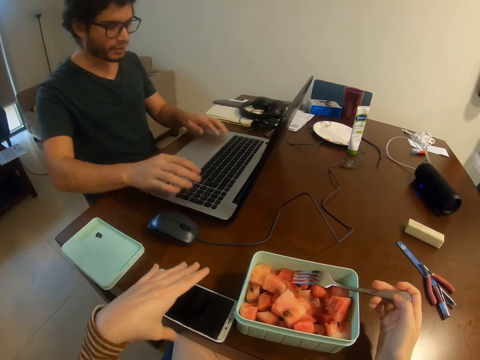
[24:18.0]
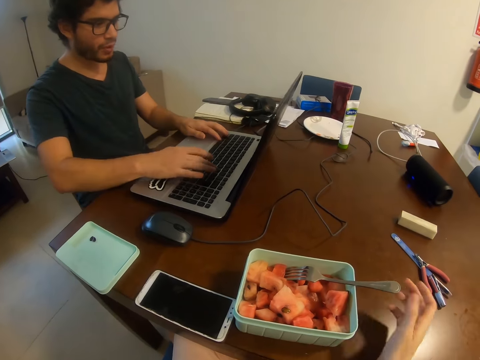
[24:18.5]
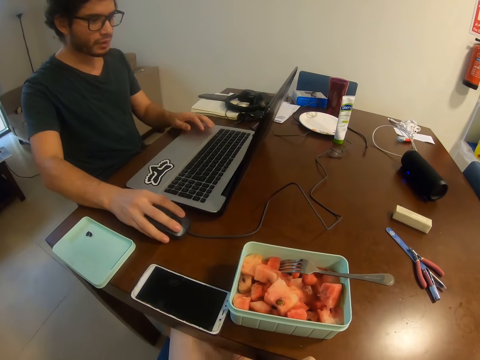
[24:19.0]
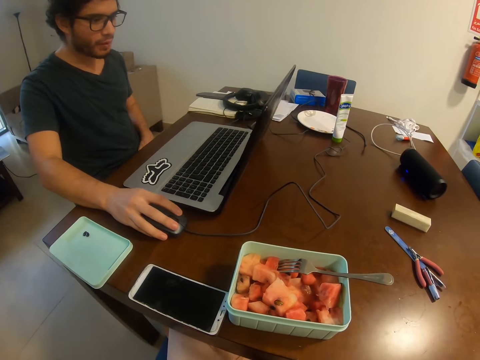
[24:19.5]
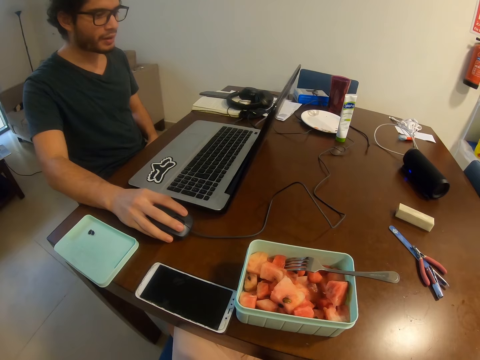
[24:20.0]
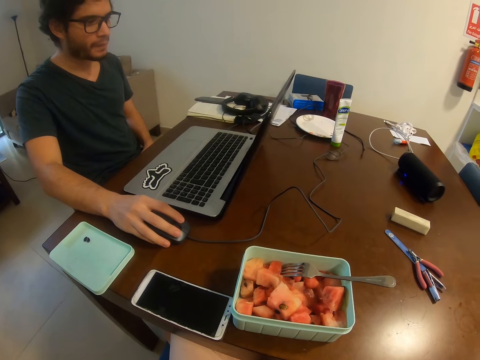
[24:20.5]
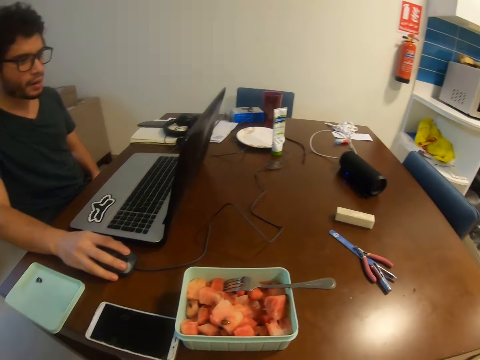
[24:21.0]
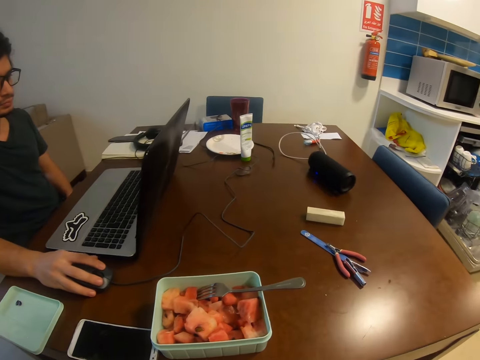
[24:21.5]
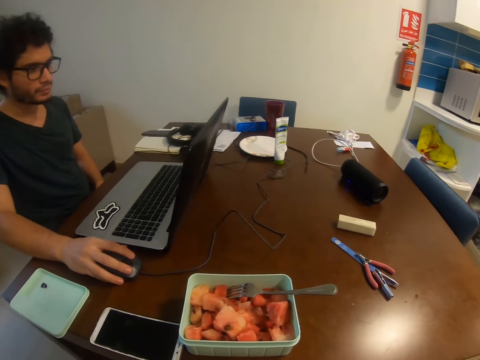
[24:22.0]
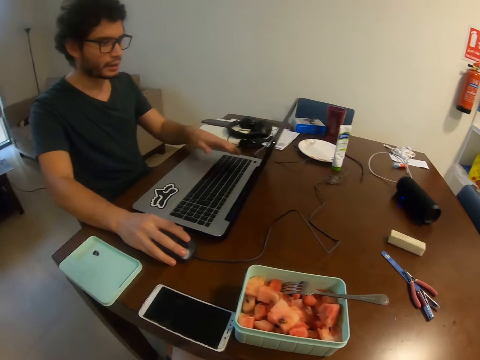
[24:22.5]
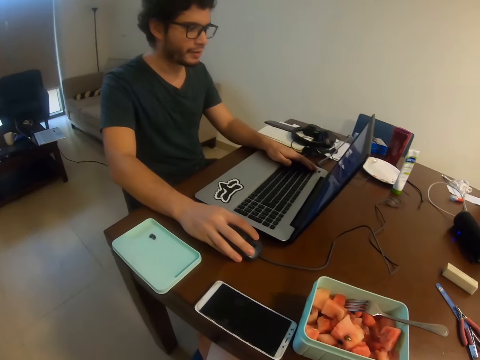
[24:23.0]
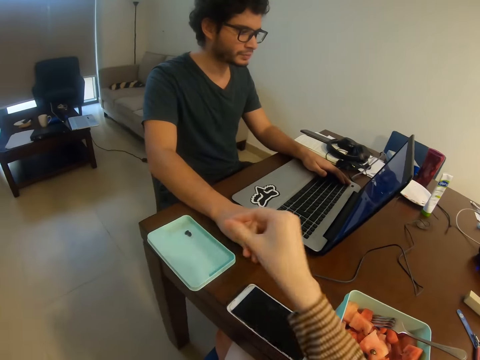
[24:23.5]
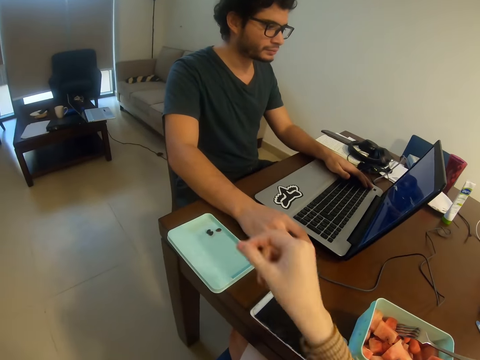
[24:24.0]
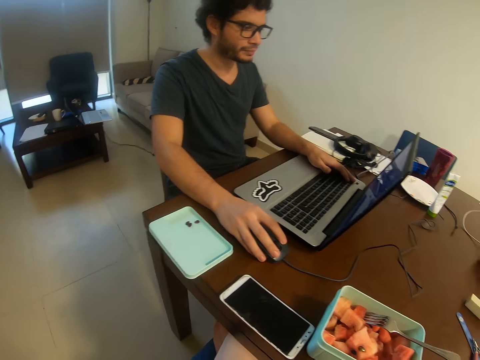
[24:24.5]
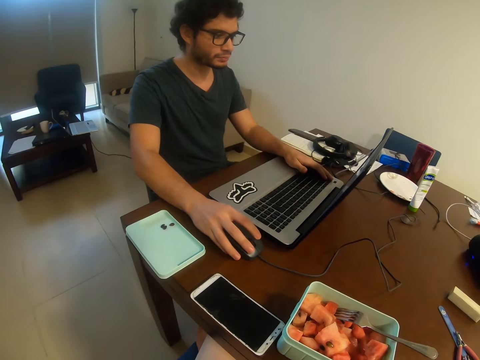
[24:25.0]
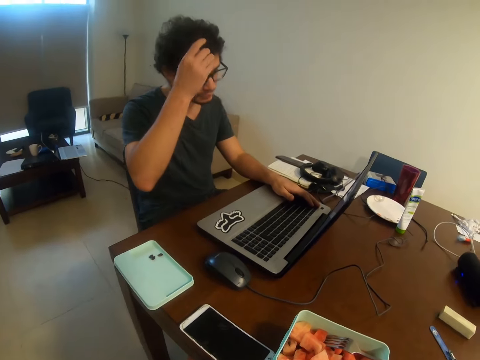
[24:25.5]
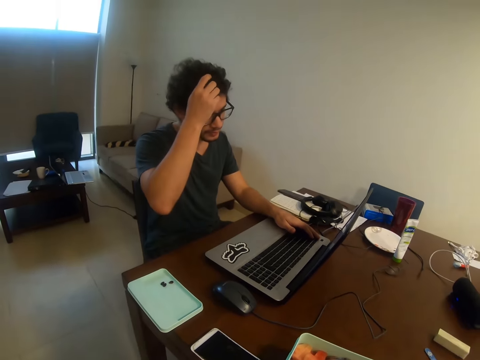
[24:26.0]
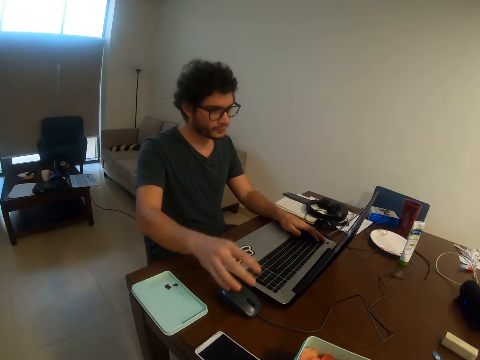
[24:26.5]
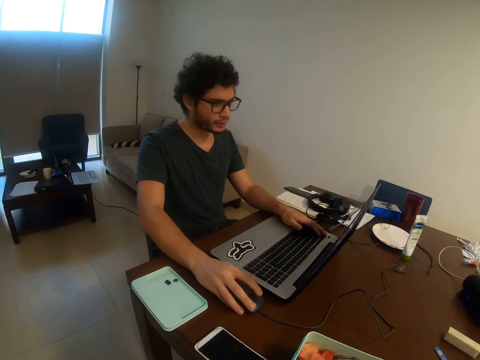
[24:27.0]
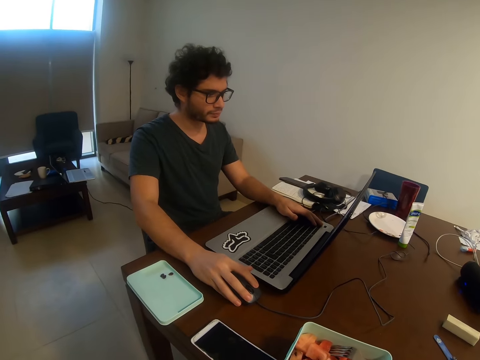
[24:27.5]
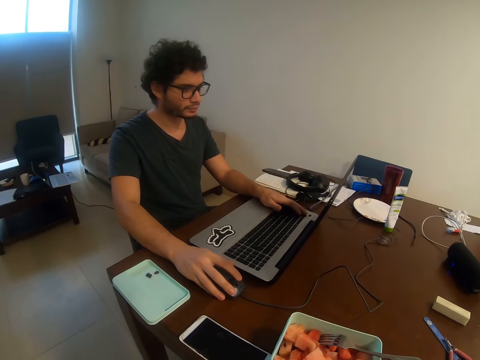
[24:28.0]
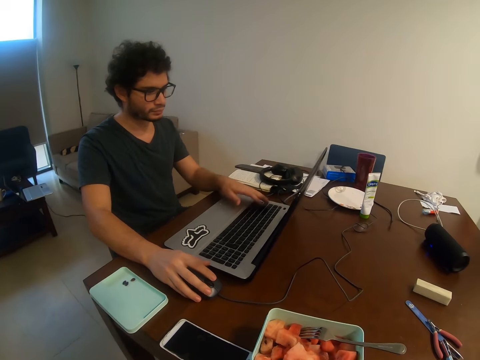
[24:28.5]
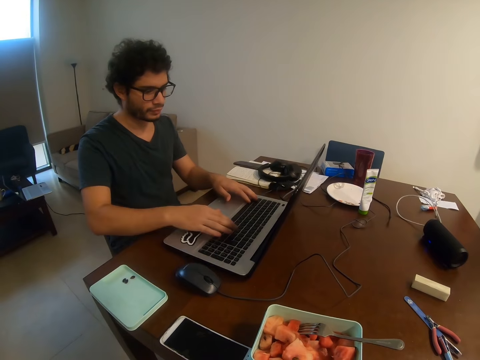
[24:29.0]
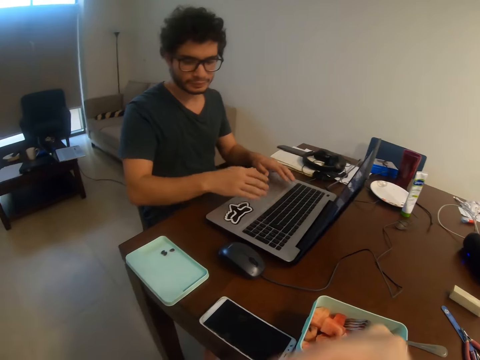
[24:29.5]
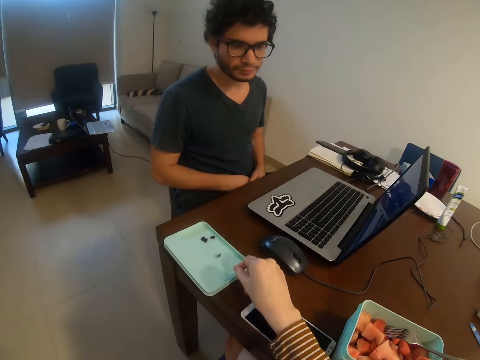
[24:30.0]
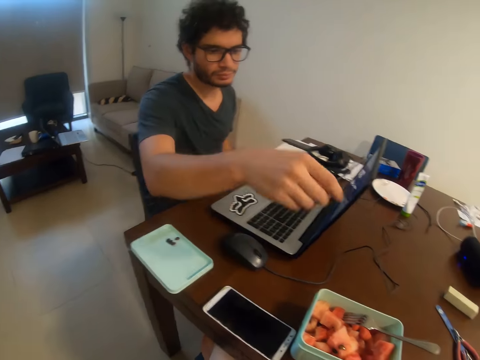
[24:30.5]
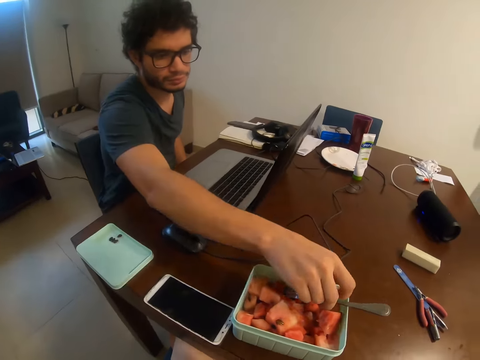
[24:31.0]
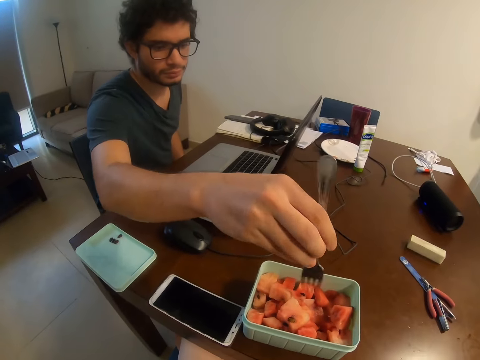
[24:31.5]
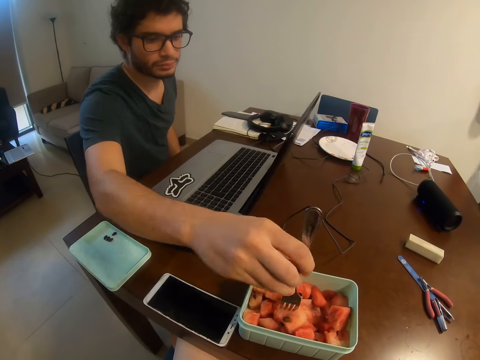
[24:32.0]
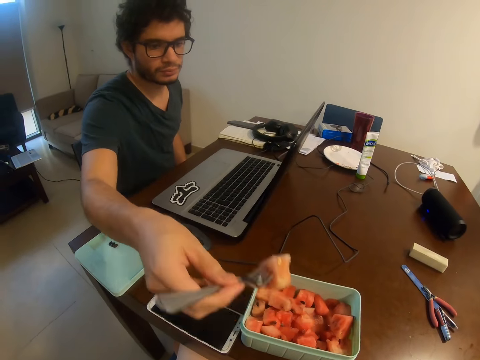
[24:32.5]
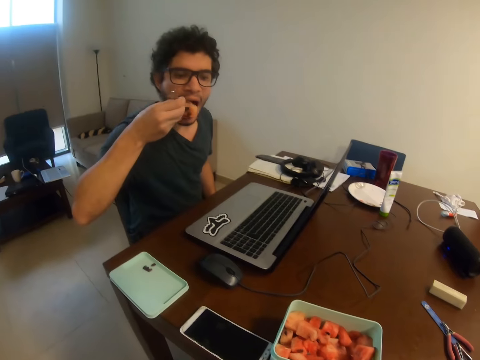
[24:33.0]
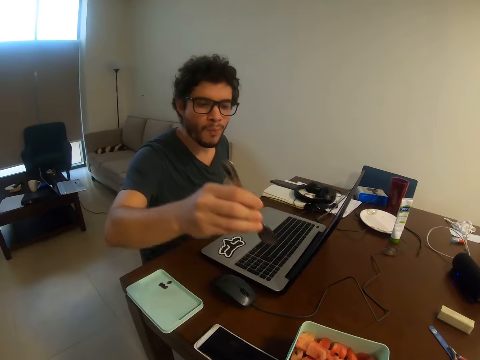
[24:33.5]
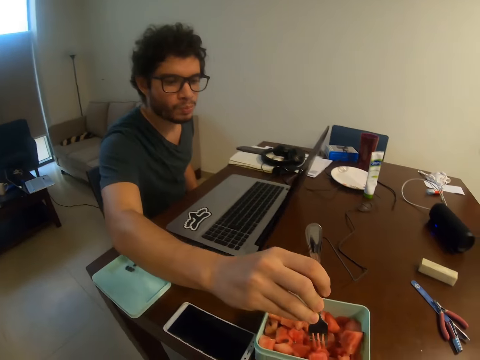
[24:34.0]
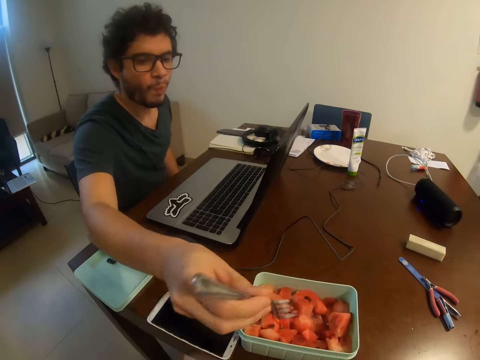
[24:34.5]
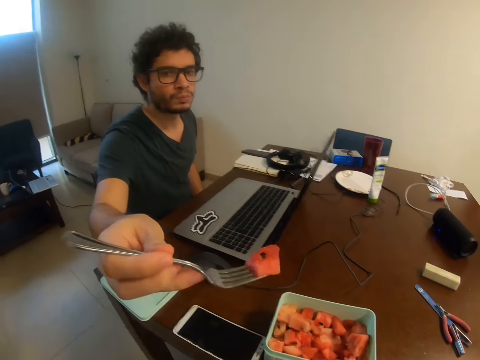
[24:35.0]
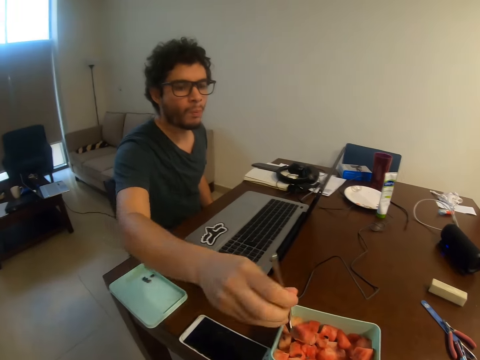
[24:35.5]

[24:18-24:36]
The camera wearer holds the phone with the left hand. A man operates the laptop and holds the mouse. The camera wearer puts the fork on the dish. The man operates the laptop and moves the mouse with the right hand. The camera wearer puts seeds on the lid. The man scratches his head, holds the mouse, and operates the laptop. The camera wearer drops a seed. The man picks up the fork with the right hand, takes the watermelon, eats the melon from the fork, and takes the watermelon.

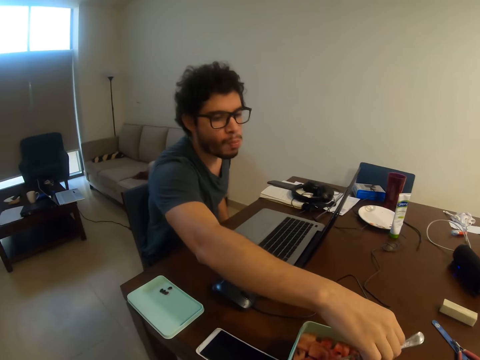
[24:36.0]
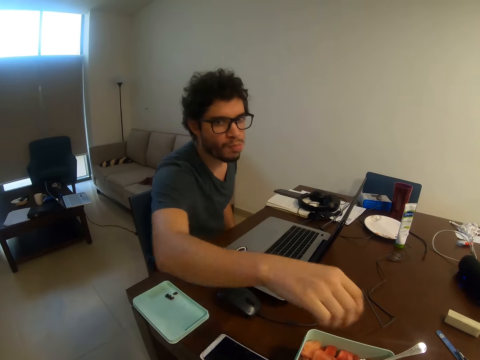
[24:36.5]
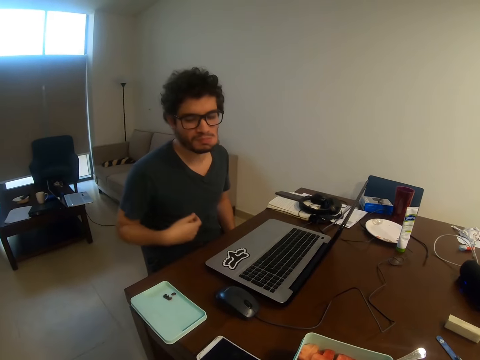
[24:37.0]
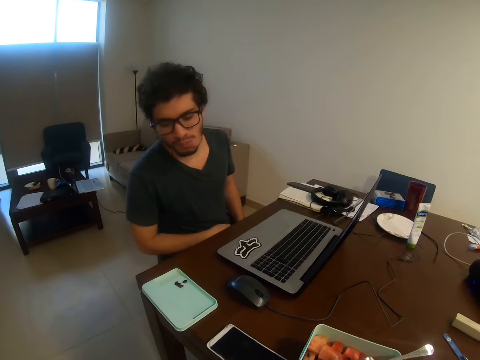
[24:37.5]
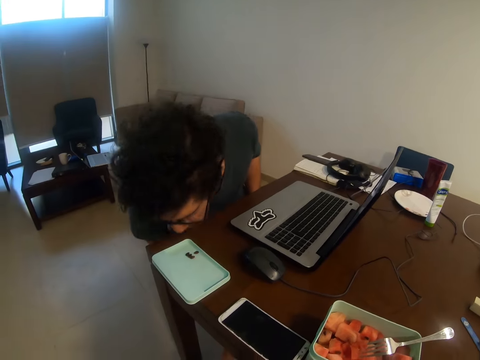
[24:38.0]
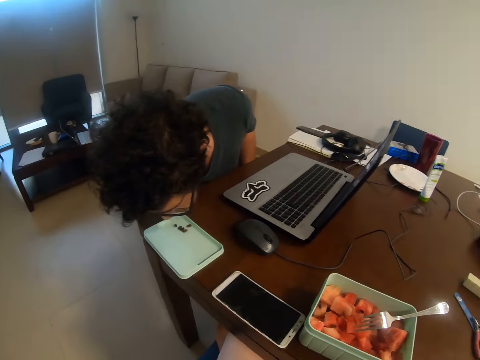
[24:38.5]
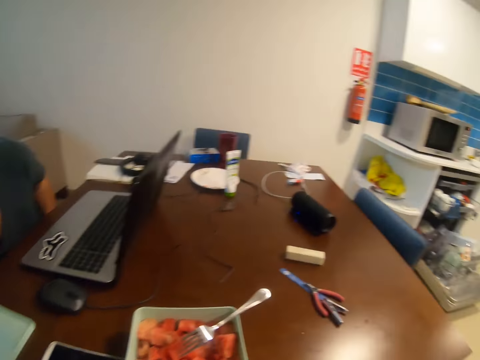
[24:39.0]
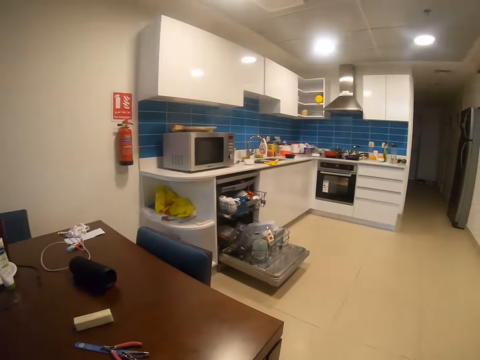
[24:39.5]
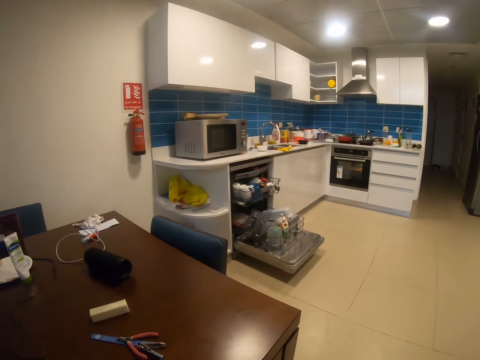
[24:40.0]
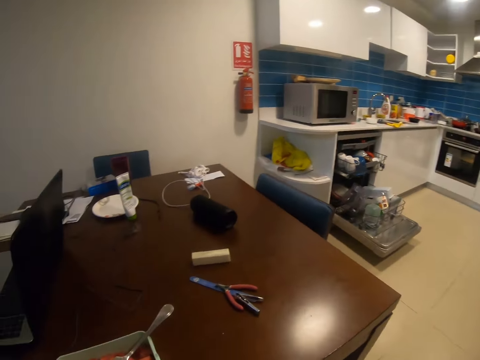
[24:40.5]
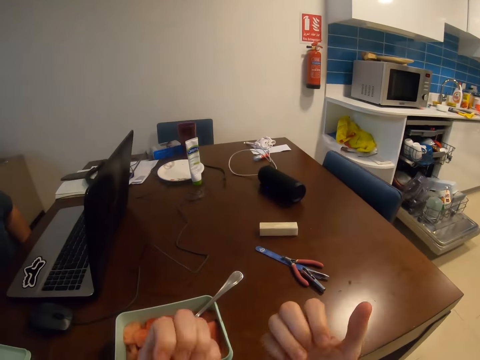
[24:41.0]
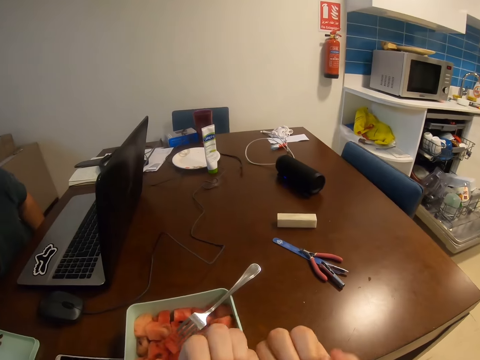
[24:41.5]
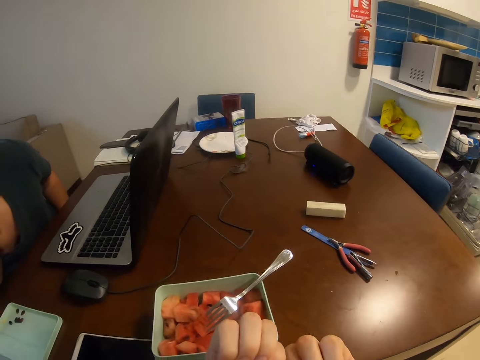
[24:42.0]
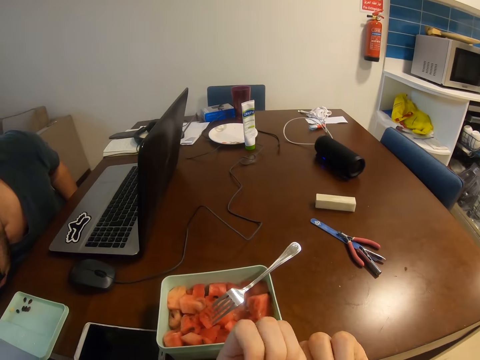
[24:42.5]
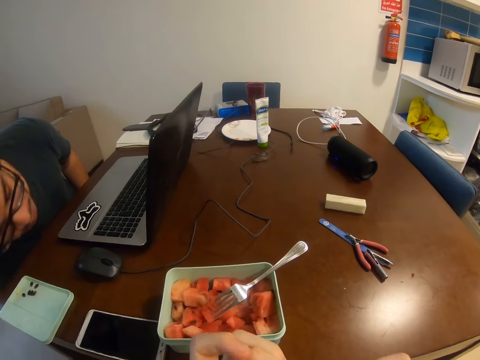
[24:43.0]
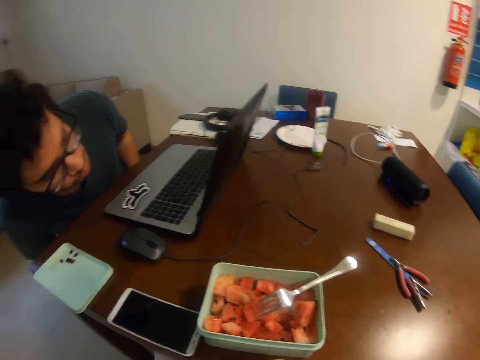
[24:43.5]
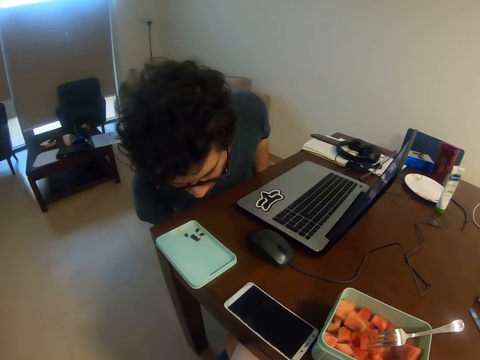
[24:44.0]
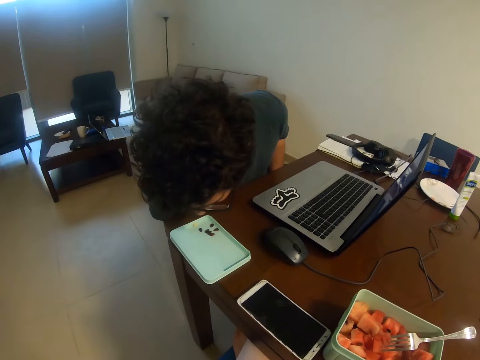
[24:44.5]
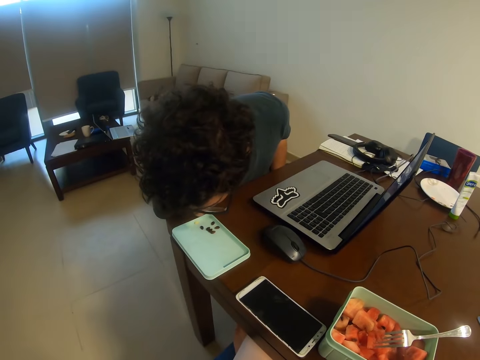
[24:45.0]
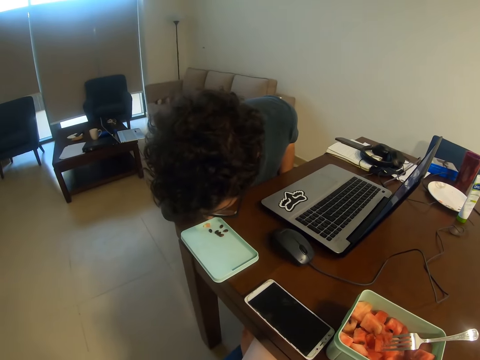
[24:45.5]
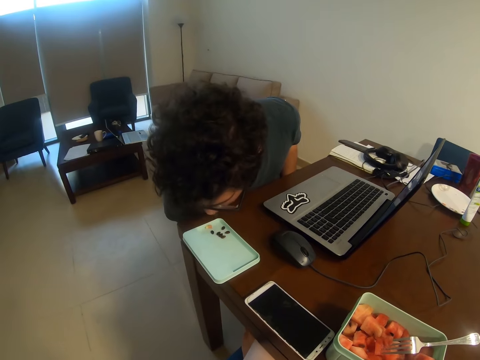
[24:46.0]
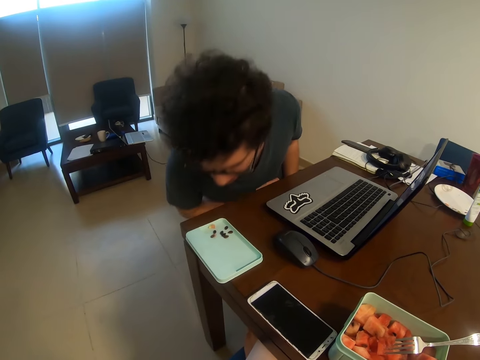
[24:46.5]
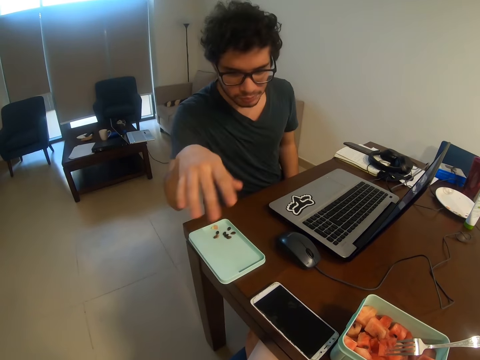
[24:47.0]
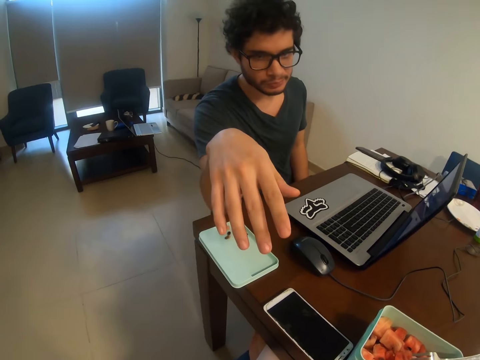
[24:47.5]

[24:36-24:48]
A man places the fork on the dish and spits seeds. The camera wearer looks sideways. She stares at her hands. The man spits seeds and bends on the lid.
